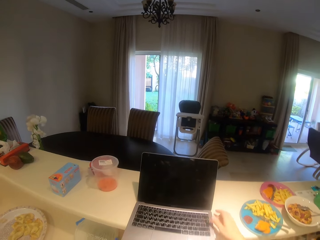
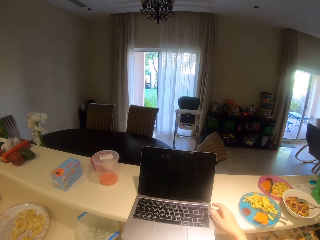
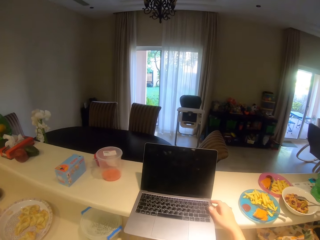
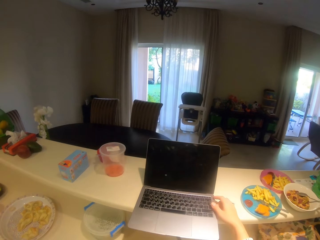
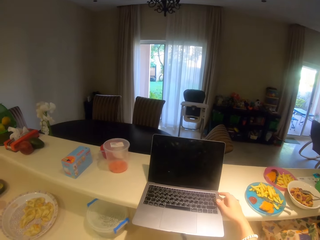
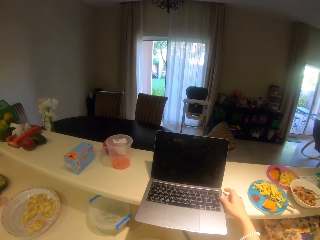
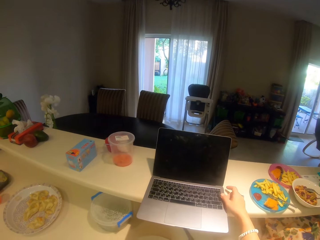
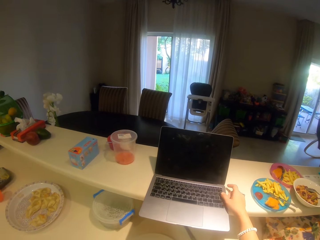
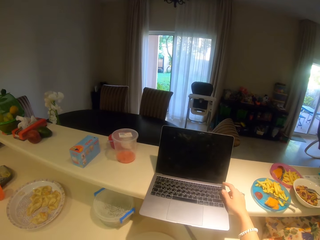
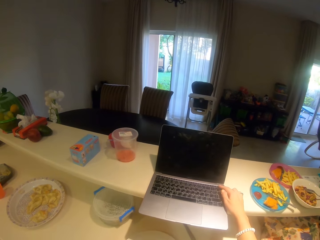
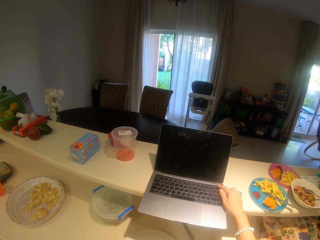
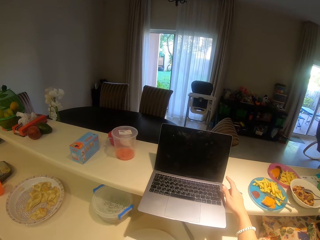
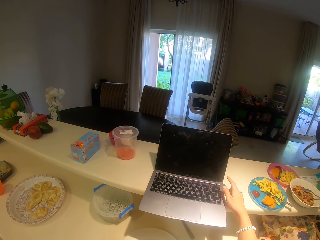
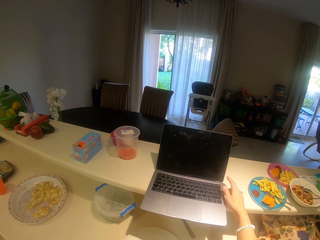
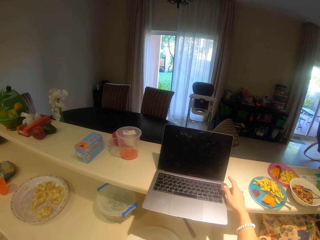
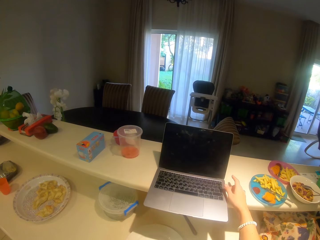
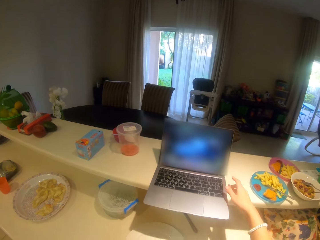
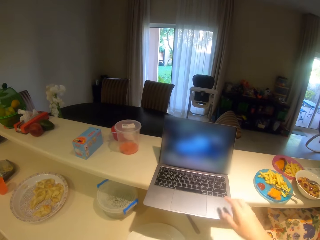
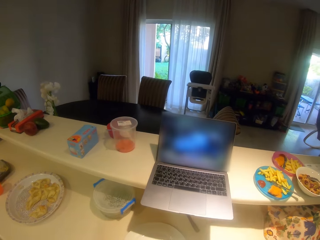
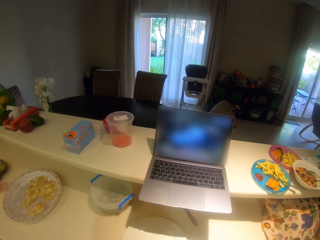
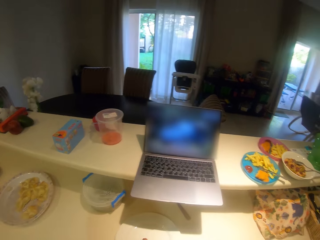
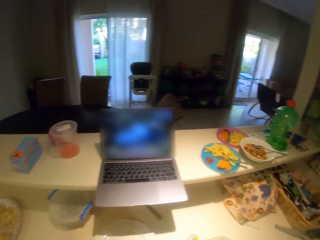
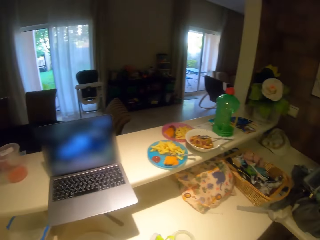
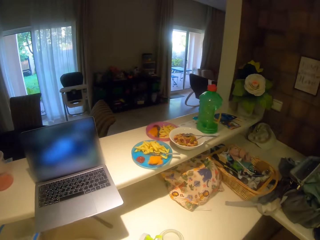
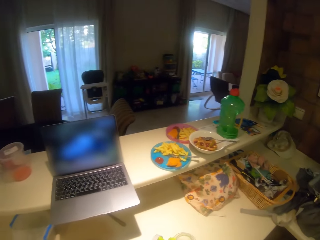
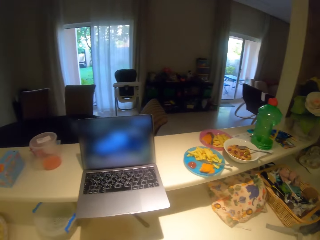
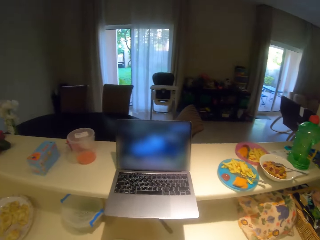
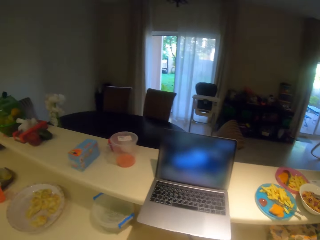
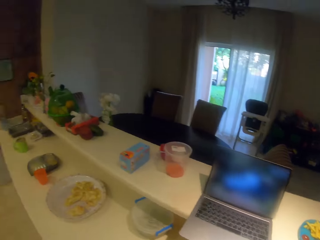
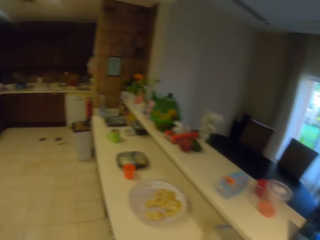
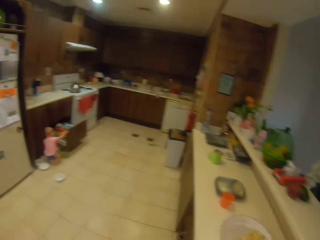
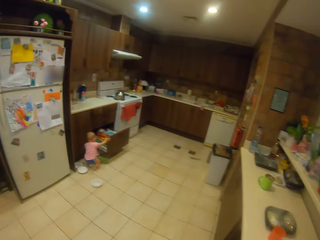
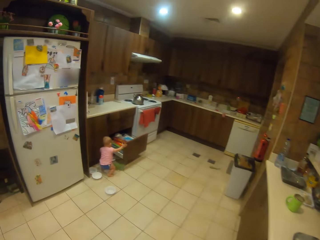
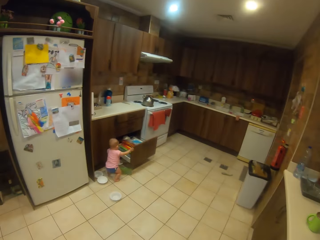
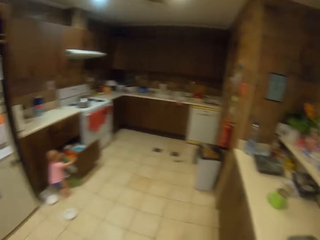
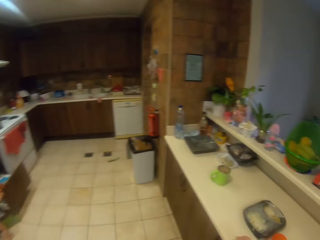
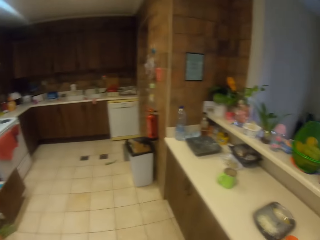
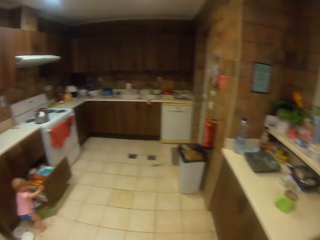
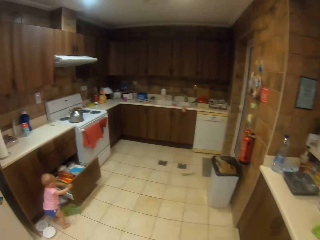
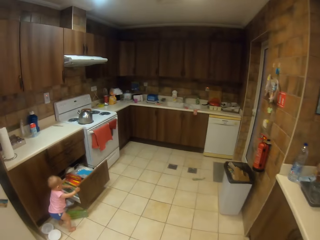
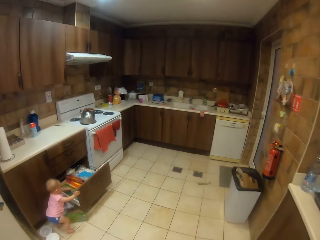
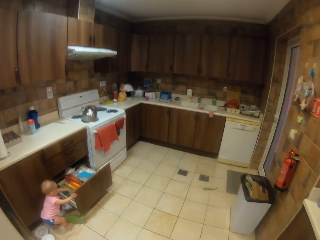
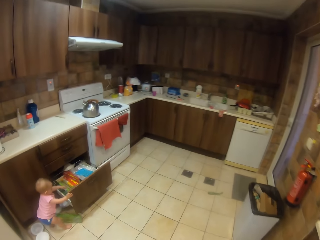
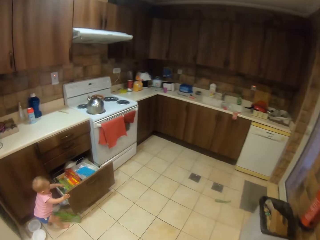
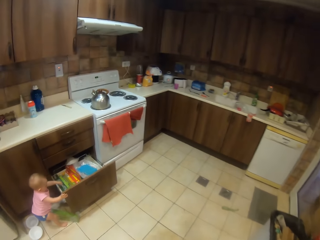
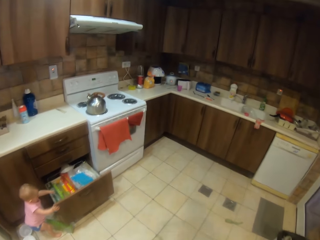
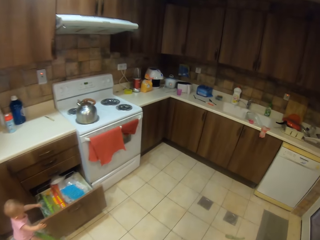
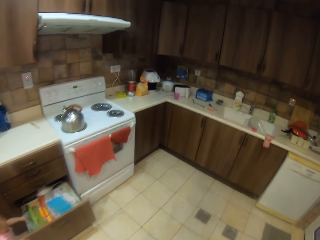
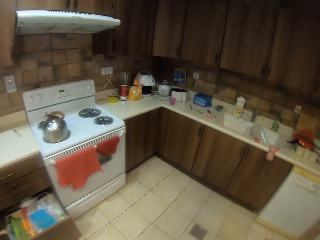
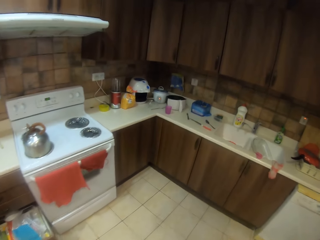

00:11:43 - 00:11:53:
The camera wearer operates the laptop. They look around. They walk around the kitchen.

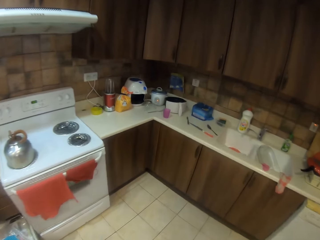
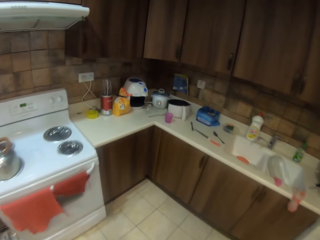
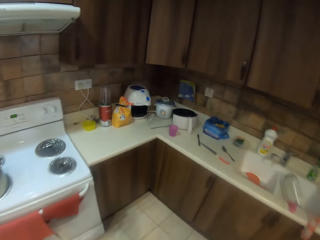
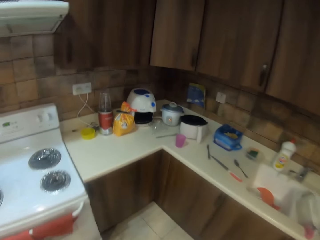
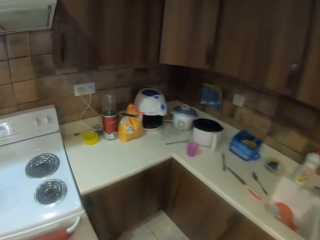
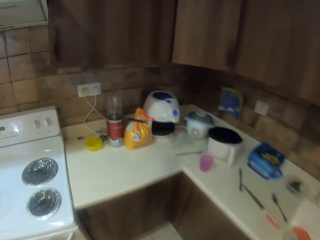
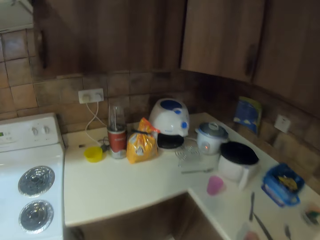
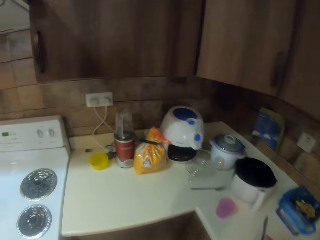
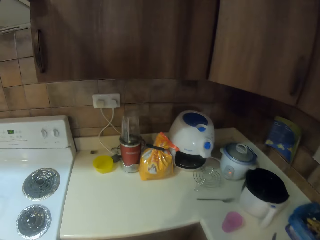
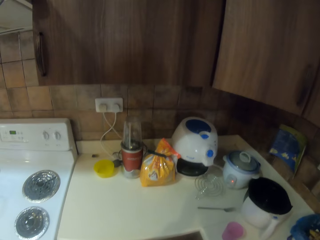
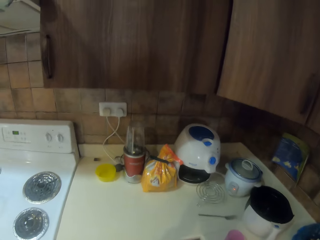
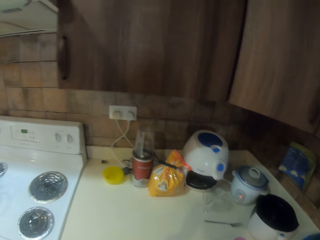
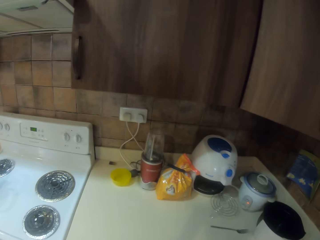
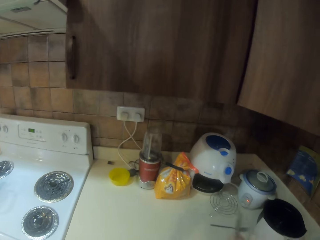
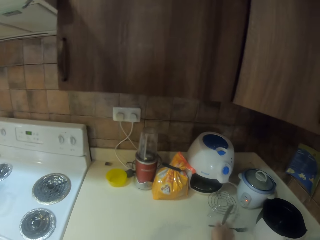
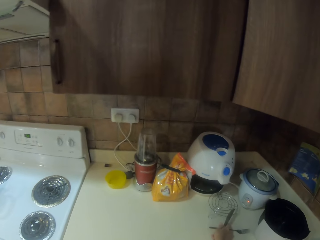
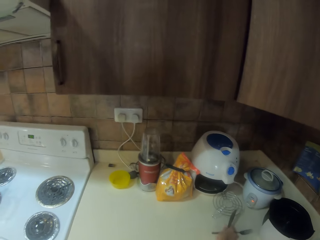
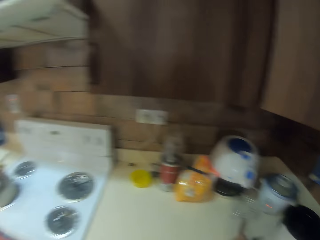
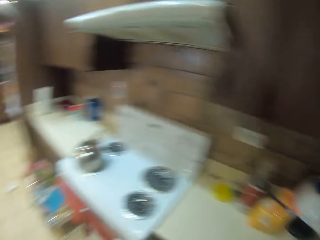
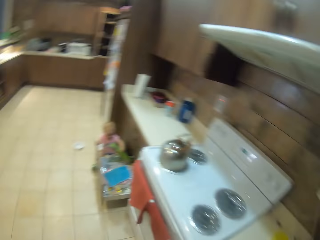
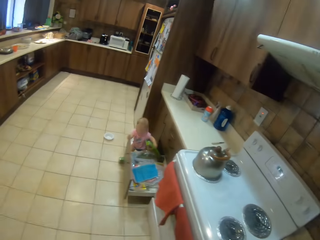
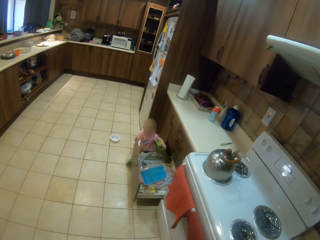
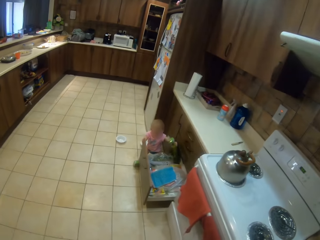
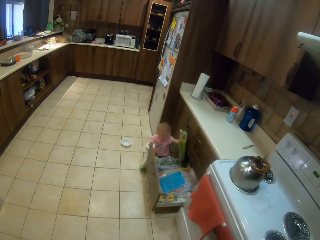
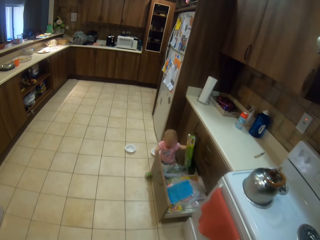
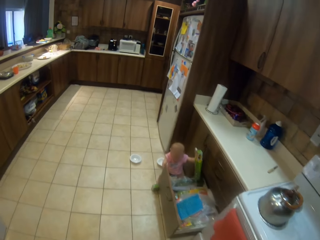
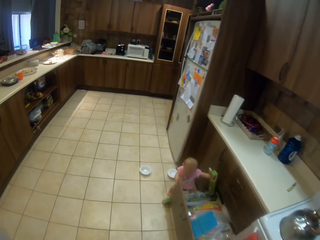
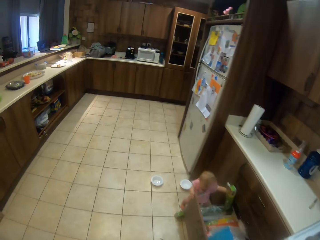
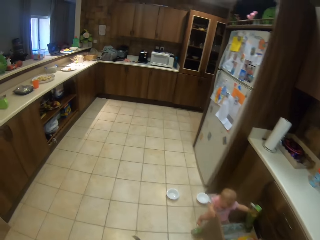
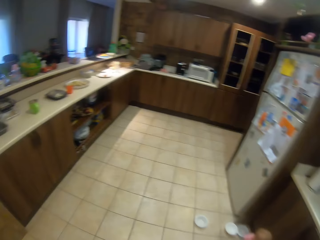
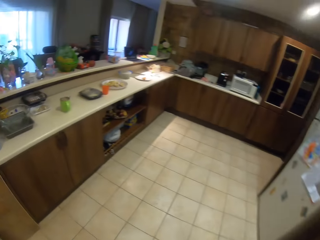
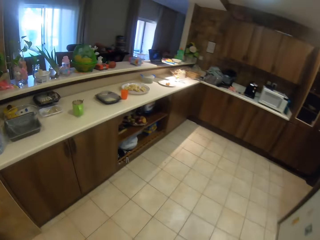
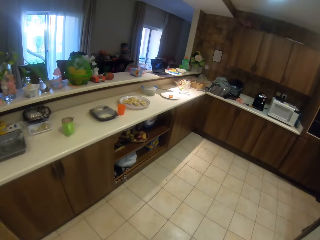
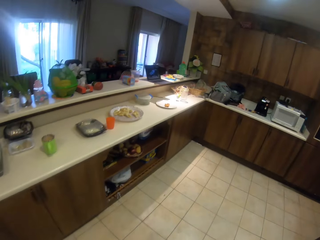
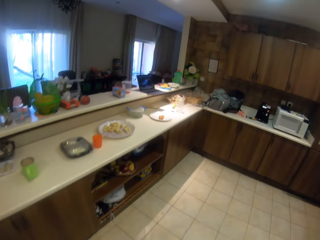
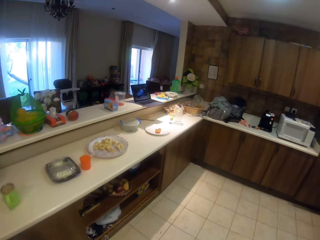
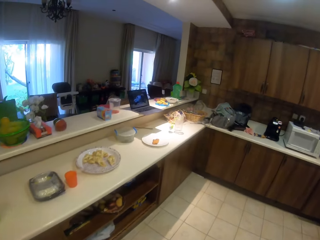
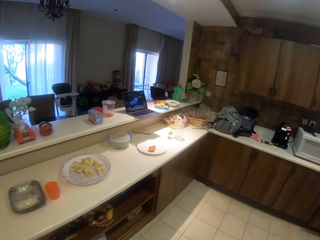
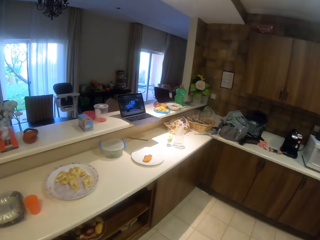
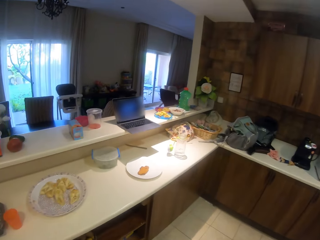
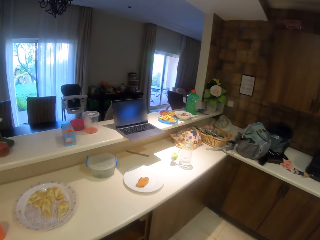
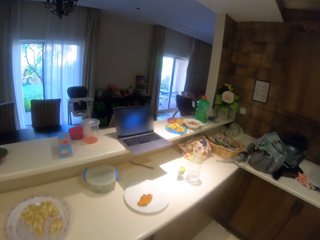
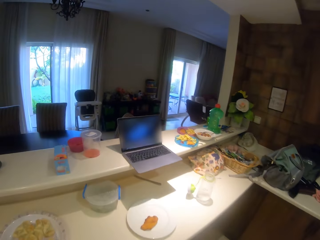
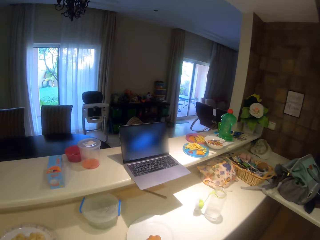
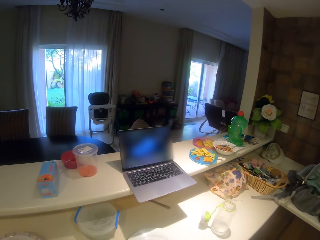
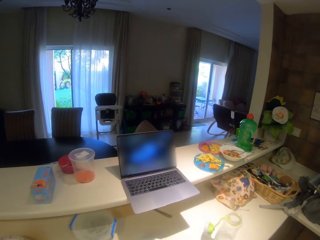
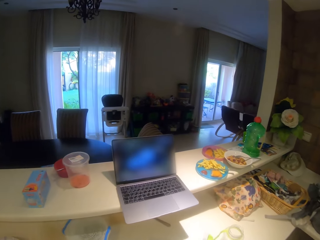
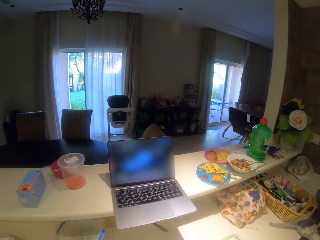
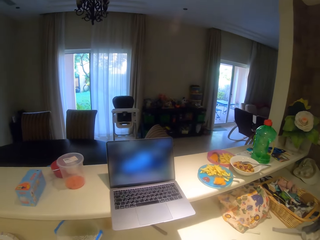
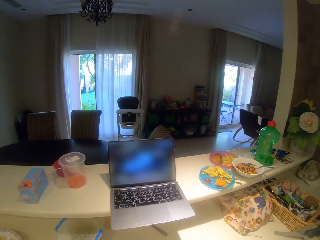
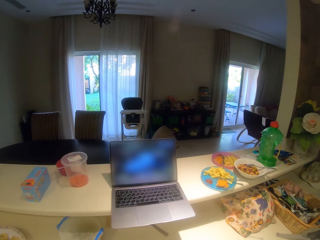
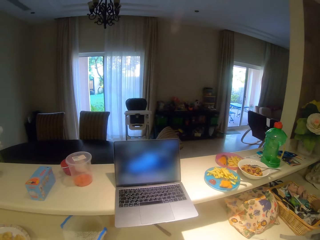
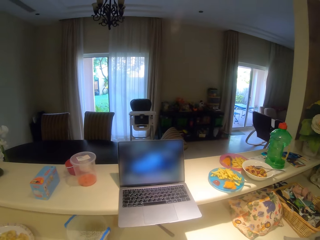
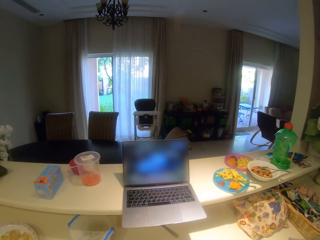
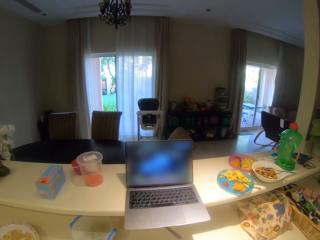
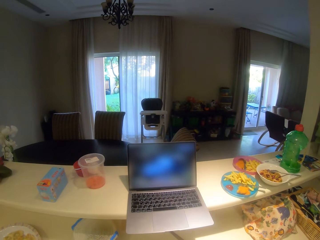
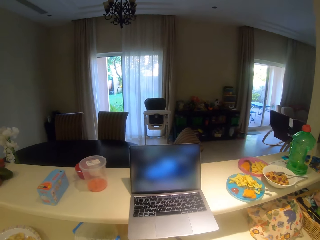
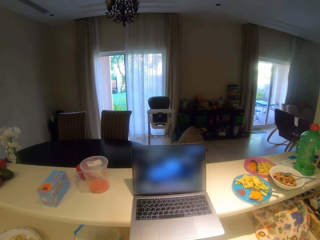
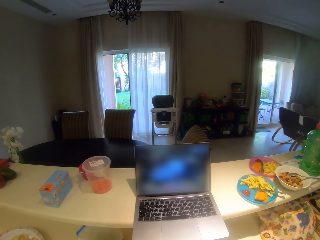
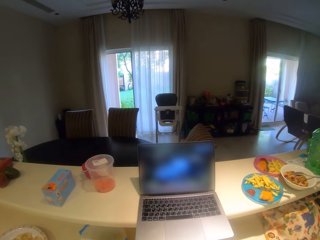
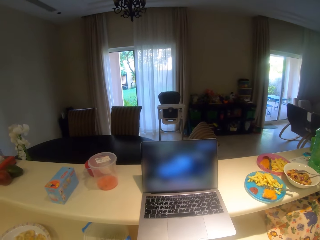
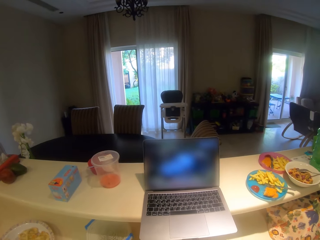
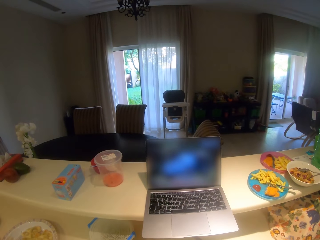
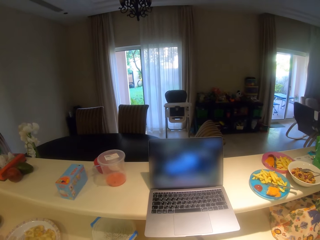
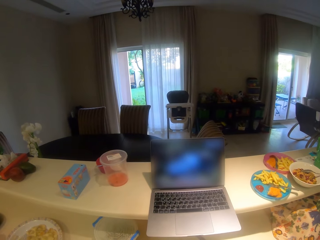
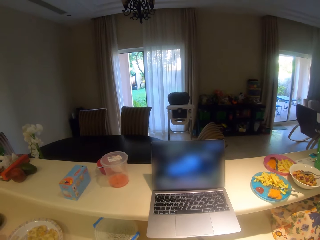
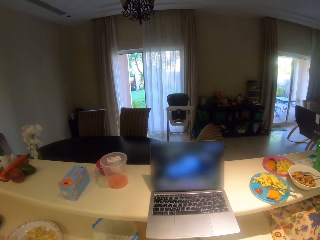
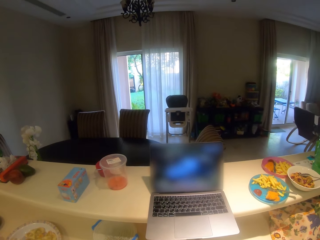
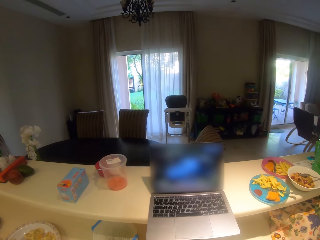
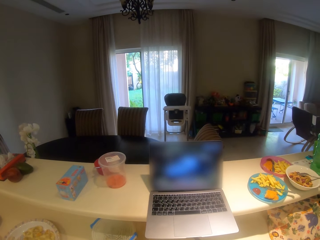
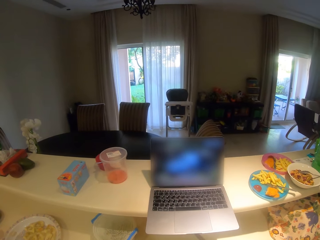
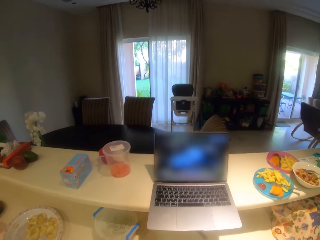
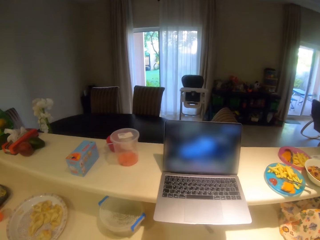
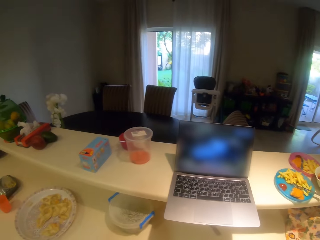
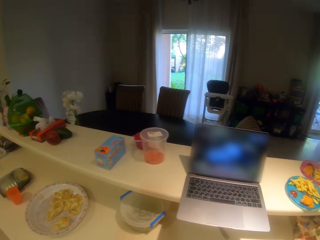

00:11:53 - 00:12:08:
The camera wearer takes forks and a spoon. They walk around the kitchen. They do something. They look at the laptop.
